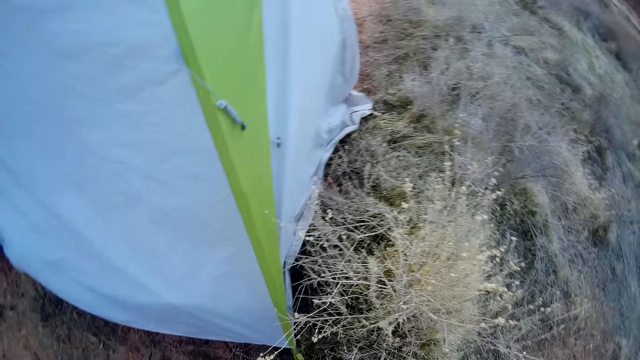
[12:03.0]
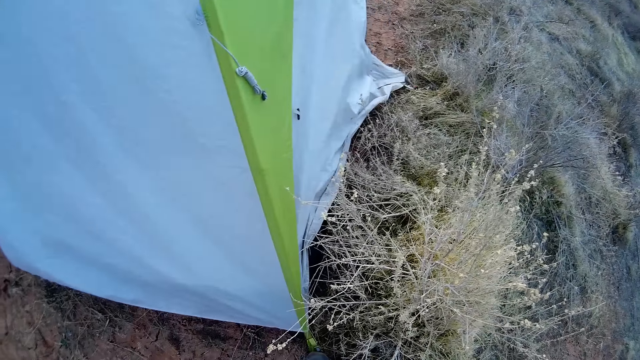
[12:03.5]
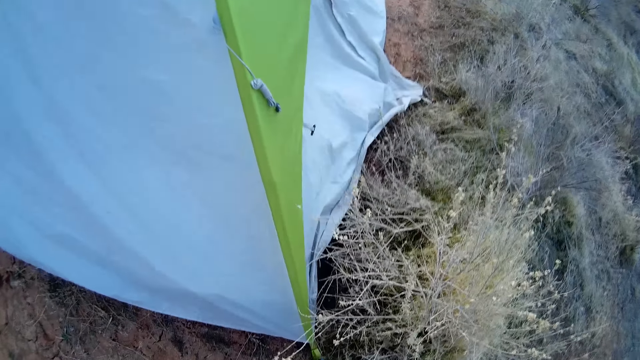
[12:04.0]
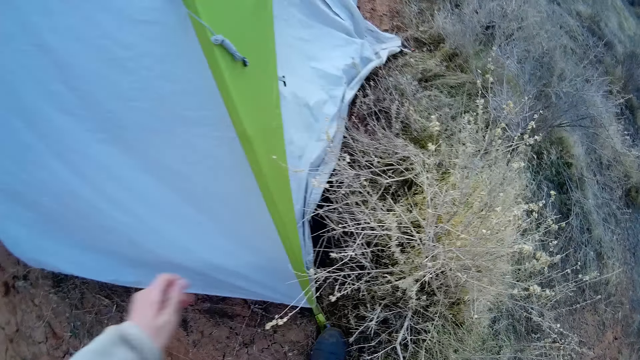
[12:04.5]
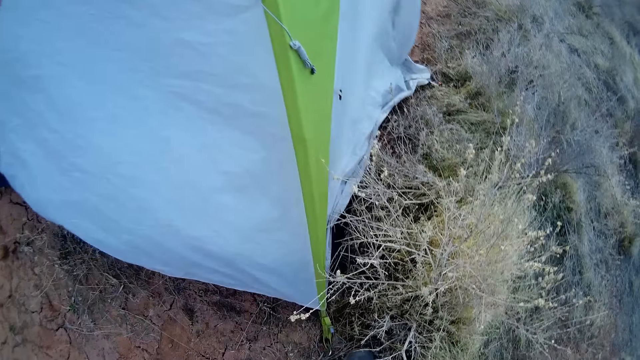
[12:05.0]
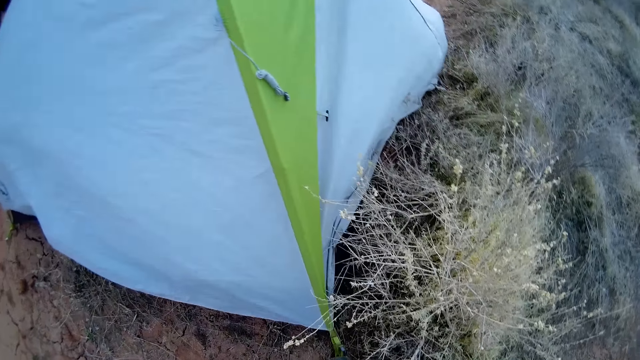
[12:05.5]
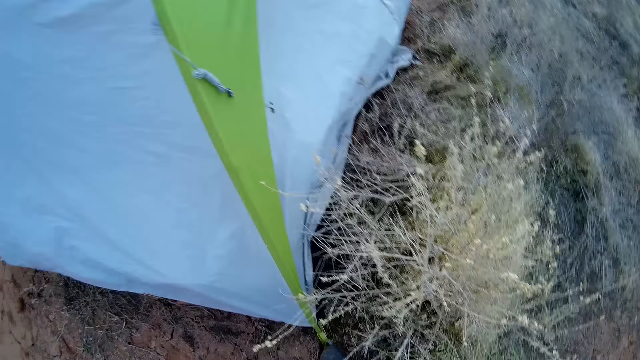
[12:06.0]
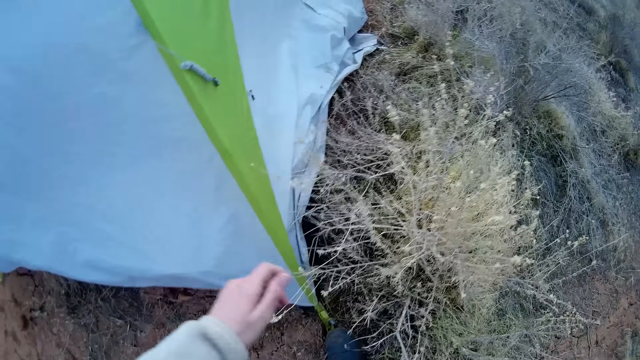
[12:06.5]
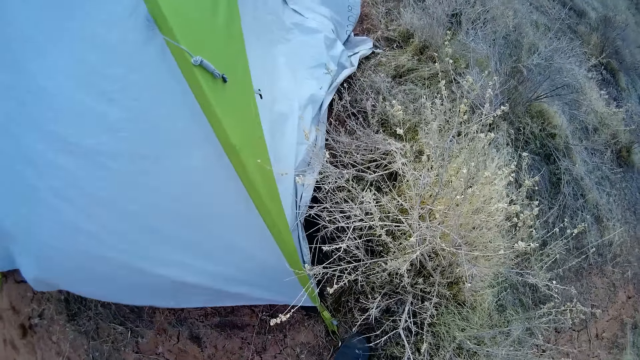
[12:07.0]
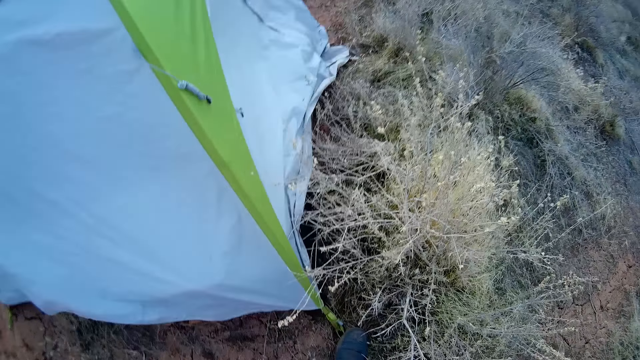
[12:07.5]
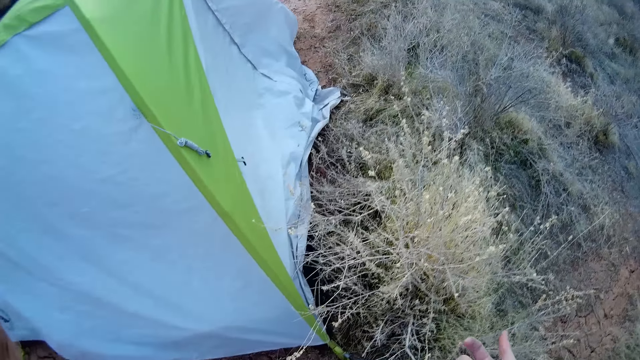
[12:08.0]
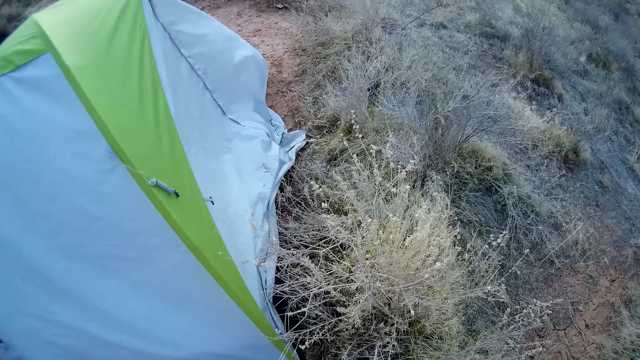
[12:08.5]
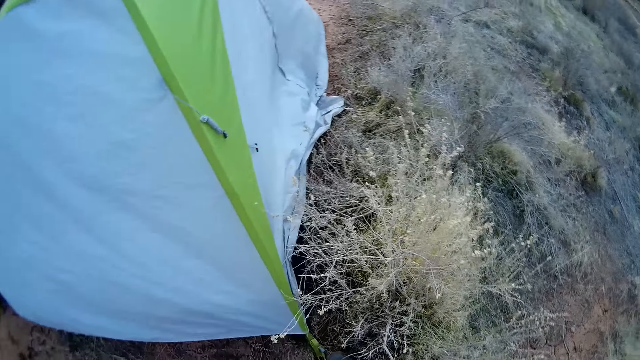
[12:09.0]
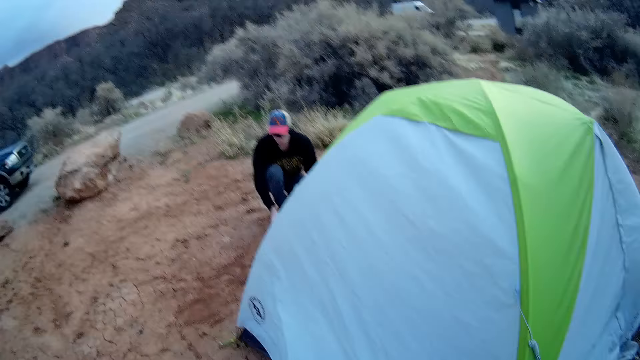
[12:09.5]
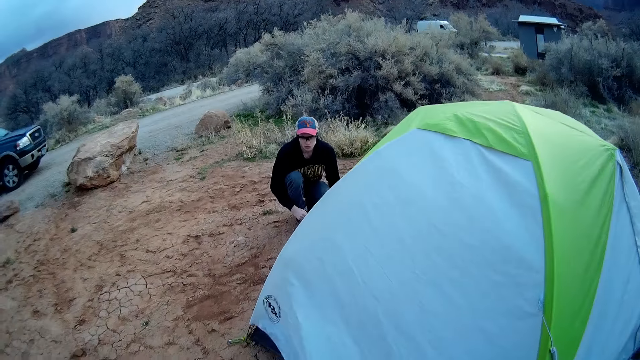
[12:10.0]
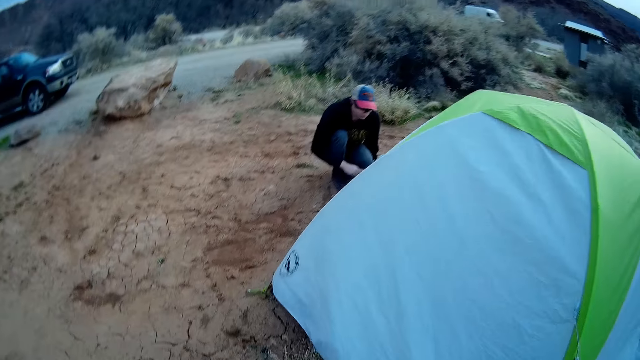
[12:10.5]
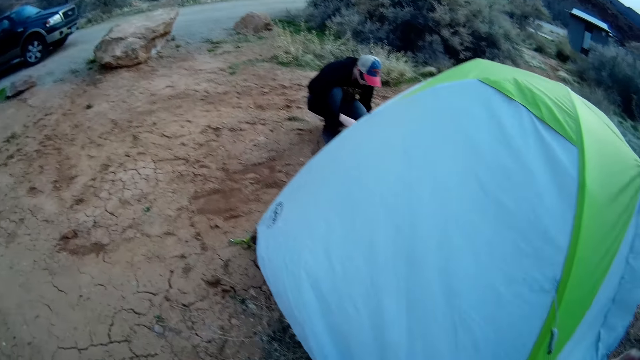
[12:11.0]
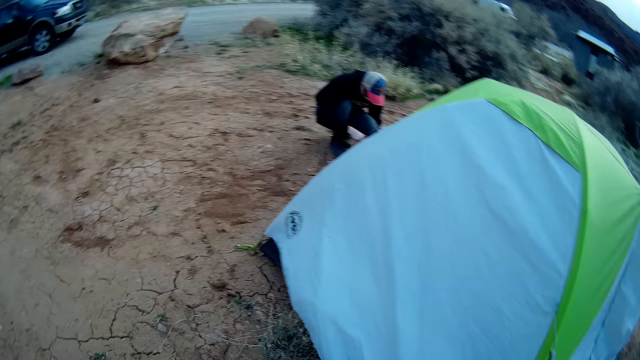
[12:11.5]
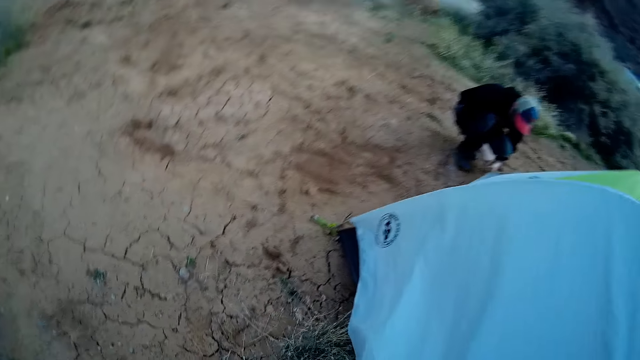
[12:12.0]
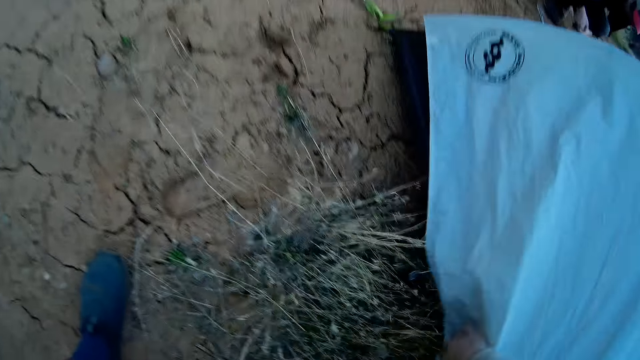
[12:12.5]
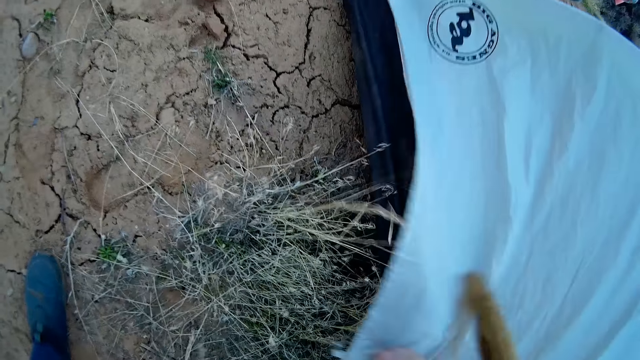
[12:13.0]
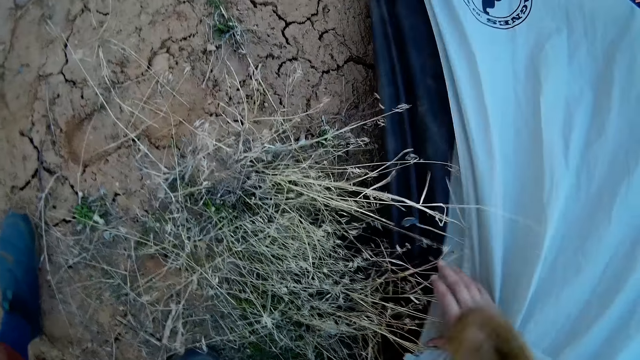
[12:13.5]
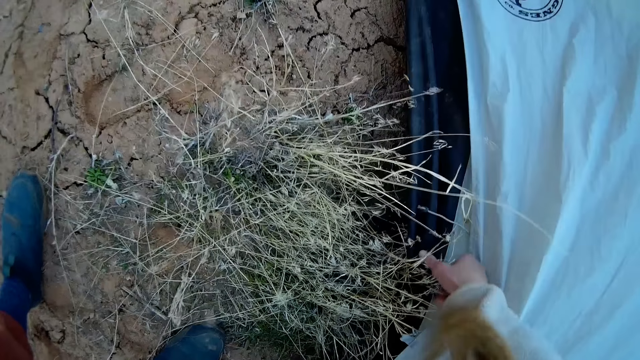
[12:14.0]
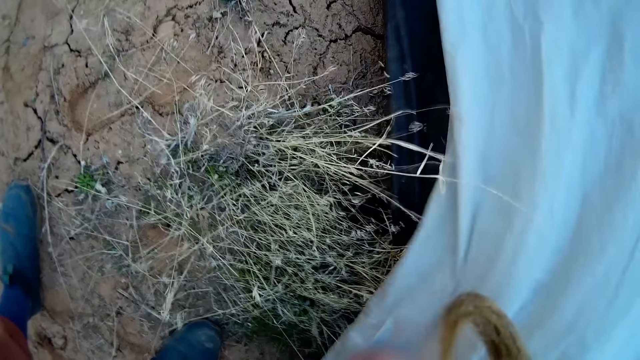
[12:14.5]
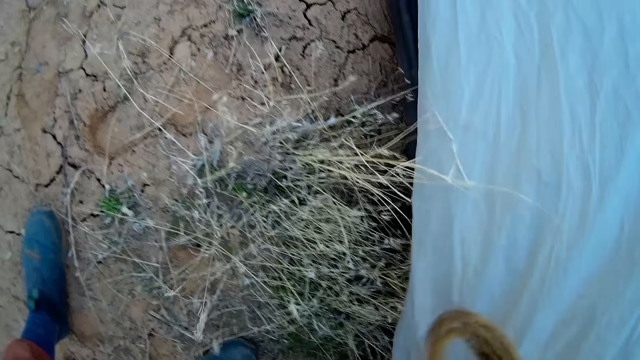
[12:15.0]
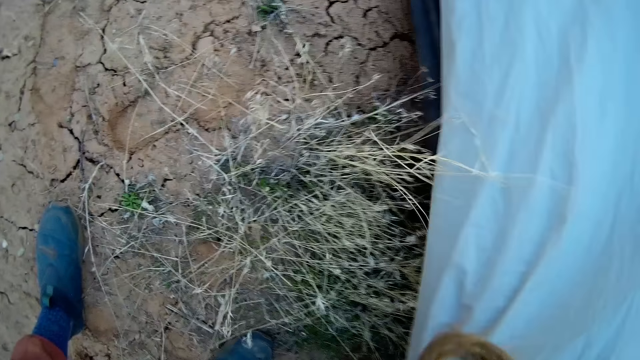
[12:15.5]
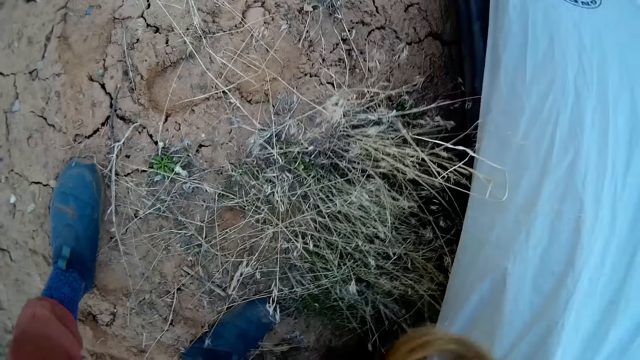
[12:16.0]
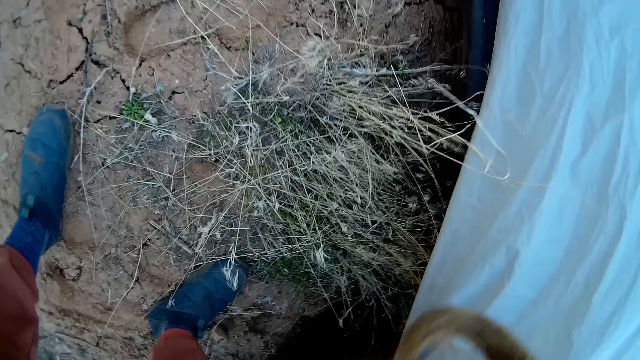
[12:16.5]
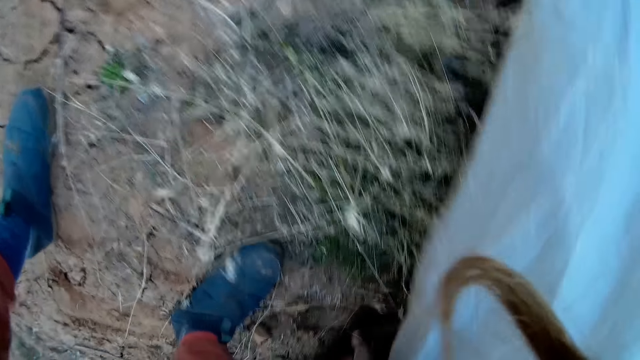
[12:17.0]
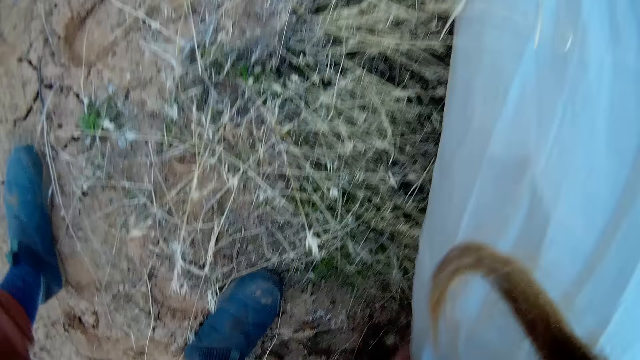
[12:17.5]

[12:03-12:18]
The camera wearer pushes the metal rod into the ground with his right leg. He adjusts a part of the camp tent with his right hand. He fixes the tent.

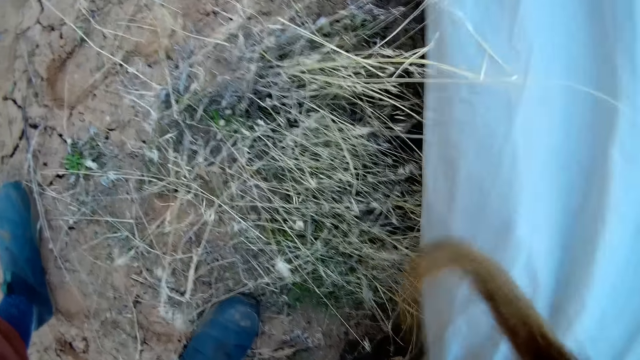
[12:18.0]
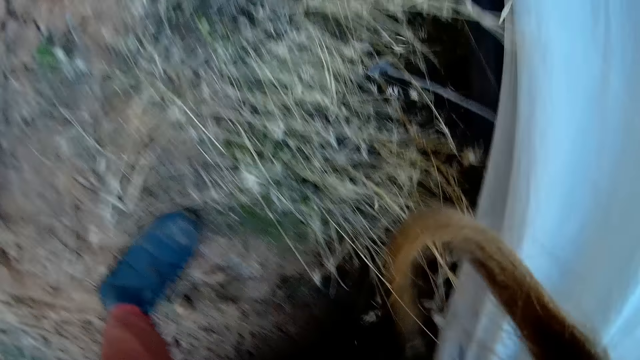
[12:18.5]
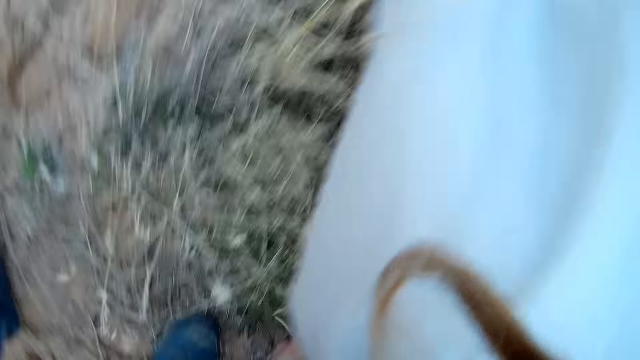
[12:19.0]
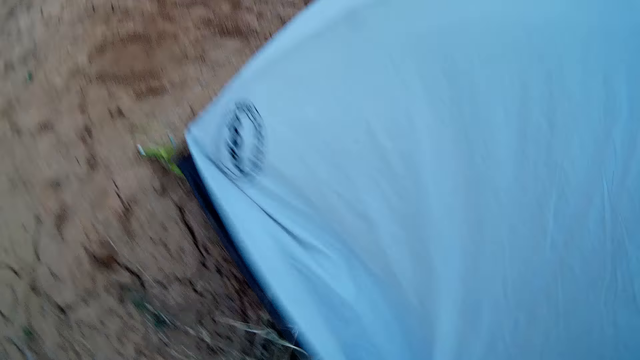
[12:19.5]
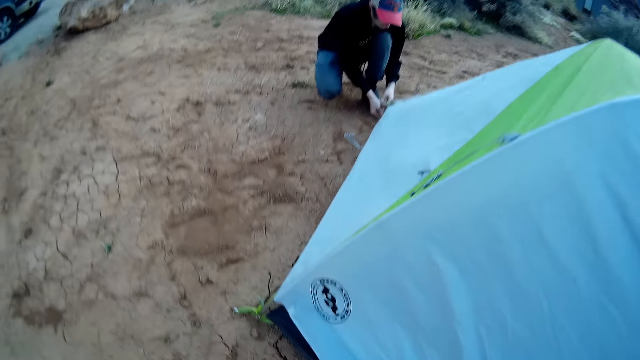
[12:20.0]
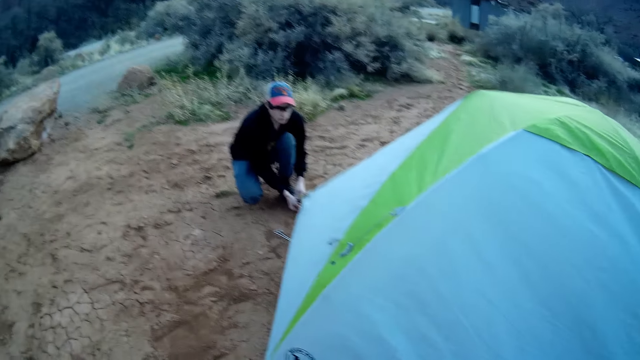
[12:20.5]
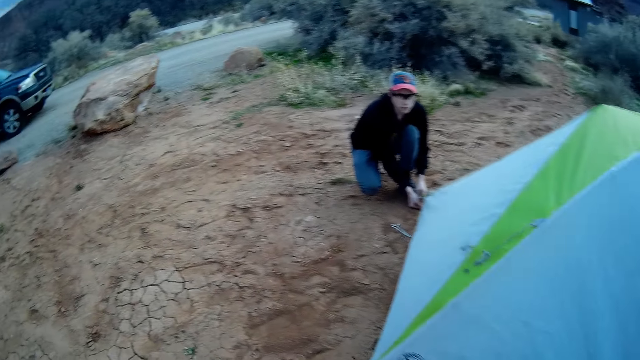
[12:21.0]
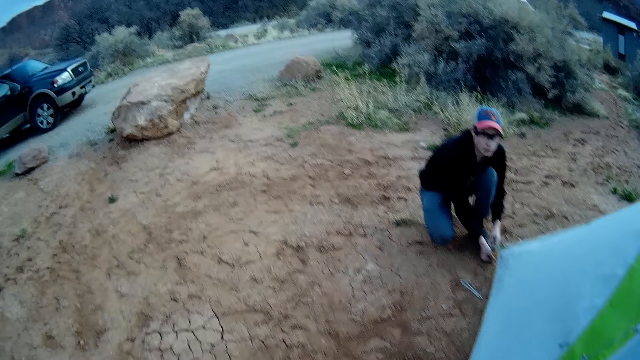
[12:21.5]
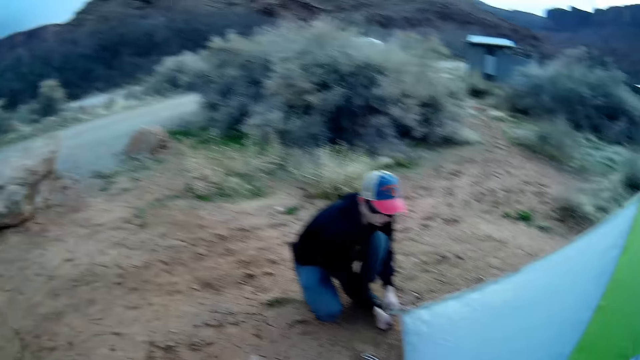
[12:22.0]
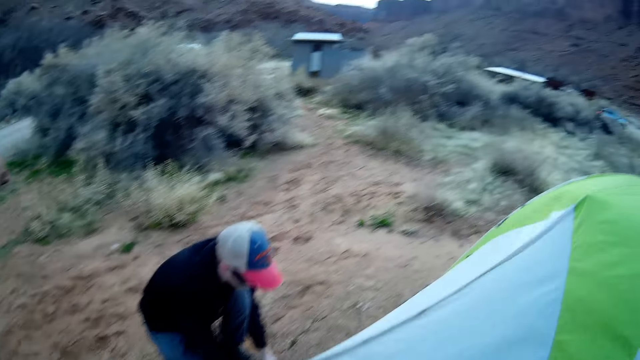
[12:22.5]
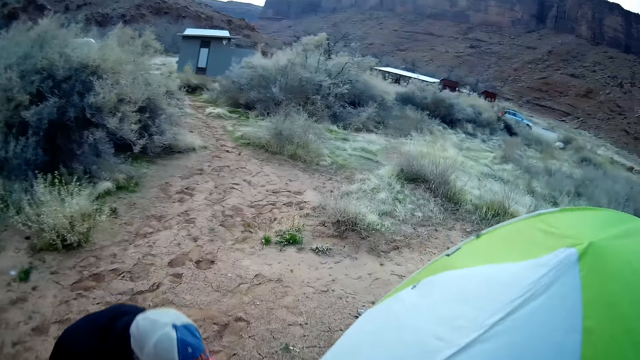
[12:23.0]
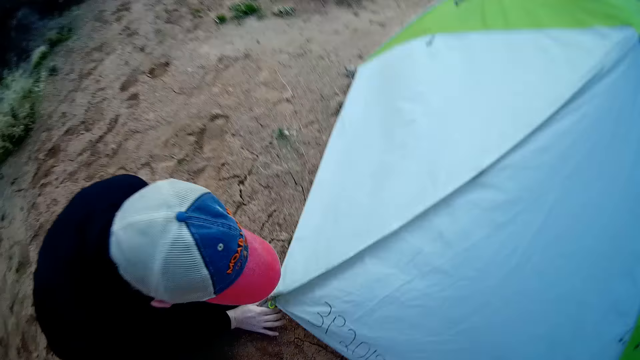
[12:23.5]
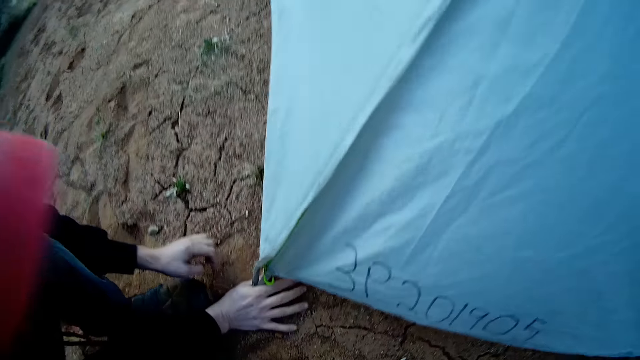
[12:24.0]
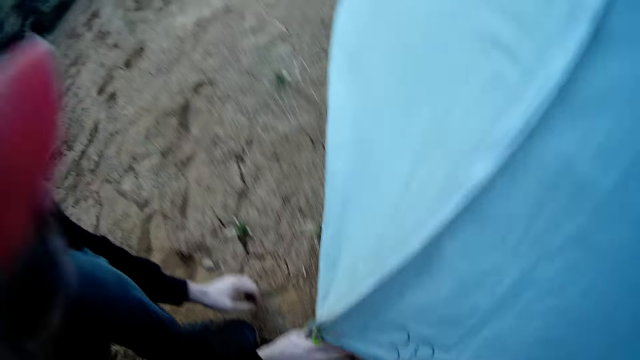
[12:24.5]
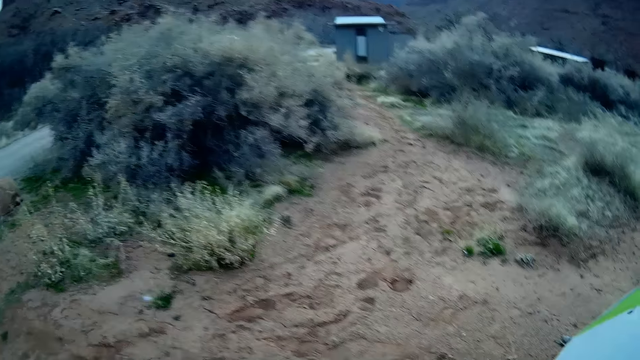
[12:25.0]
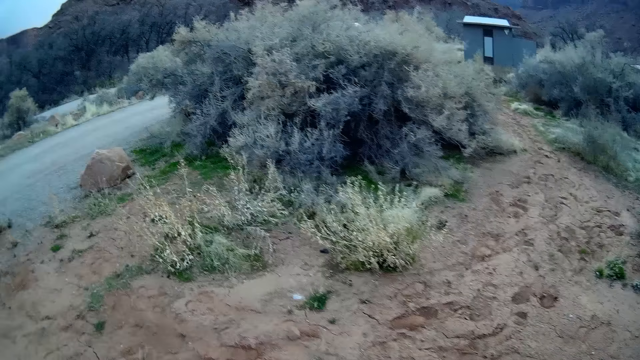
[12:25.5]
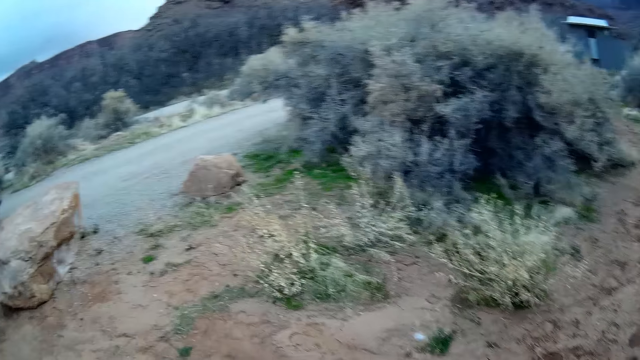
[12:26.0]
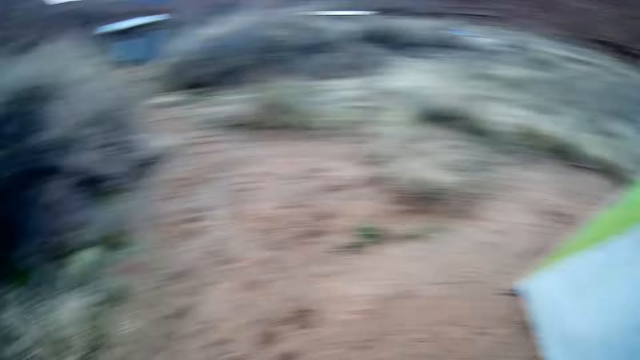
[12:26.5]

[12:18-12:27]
The camera wearer walks towards a man. They walk around the camping tent. They converse with the man. They walk around the field.
